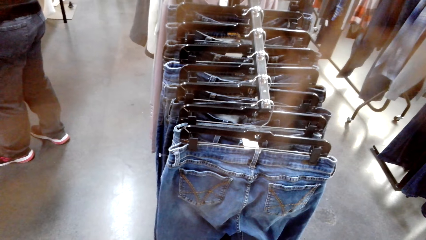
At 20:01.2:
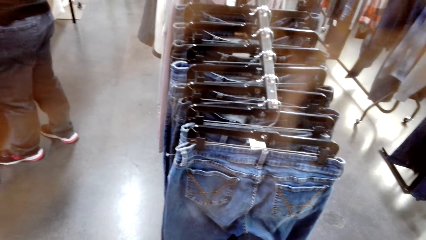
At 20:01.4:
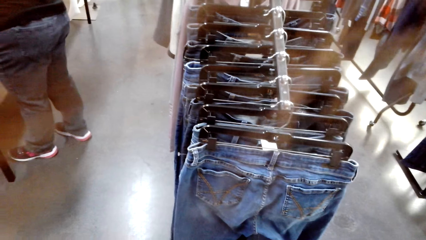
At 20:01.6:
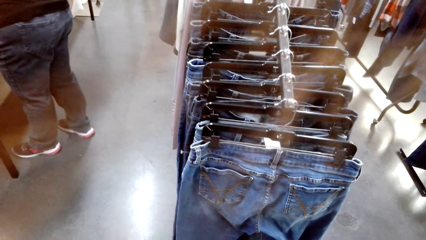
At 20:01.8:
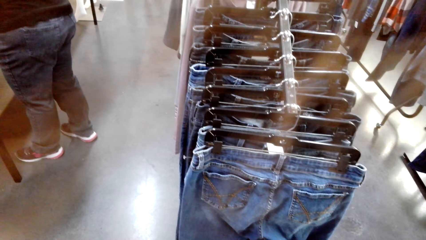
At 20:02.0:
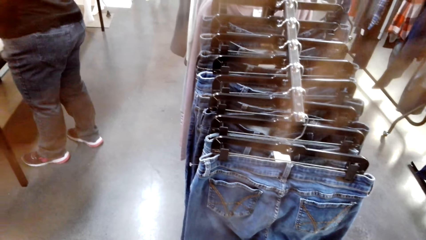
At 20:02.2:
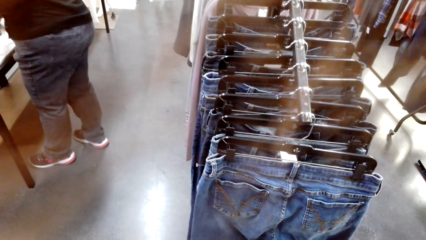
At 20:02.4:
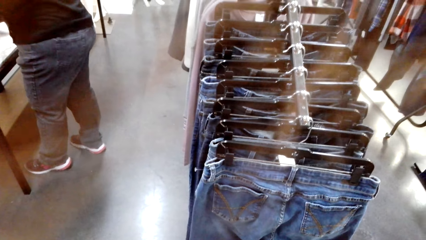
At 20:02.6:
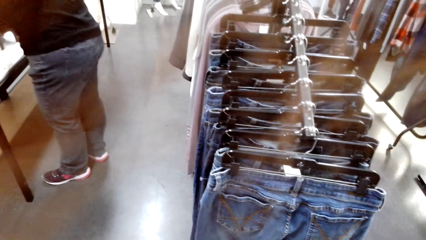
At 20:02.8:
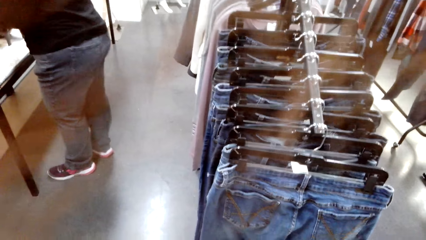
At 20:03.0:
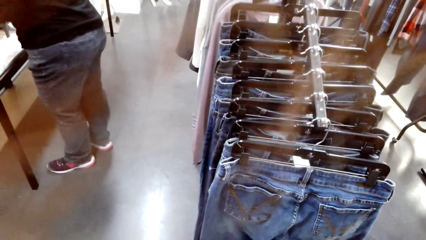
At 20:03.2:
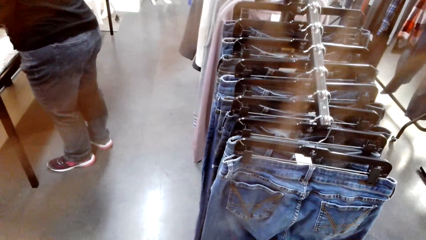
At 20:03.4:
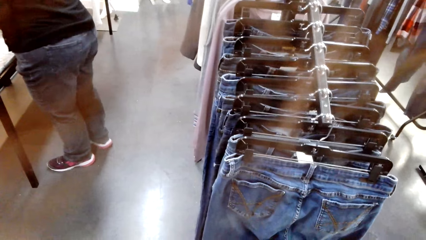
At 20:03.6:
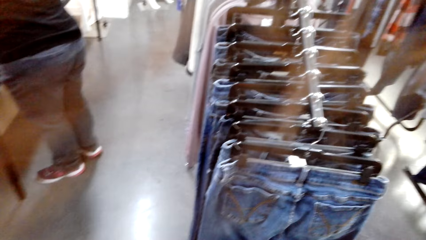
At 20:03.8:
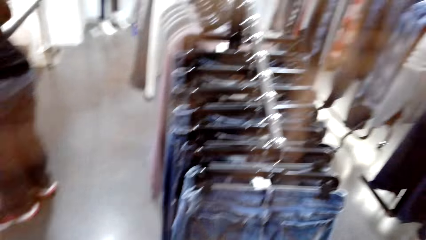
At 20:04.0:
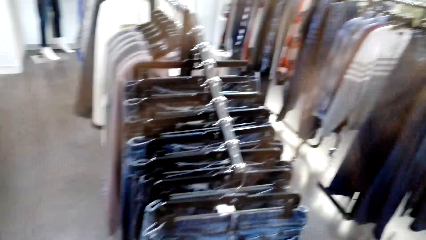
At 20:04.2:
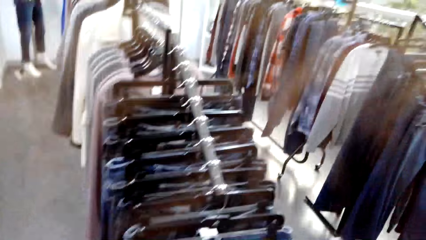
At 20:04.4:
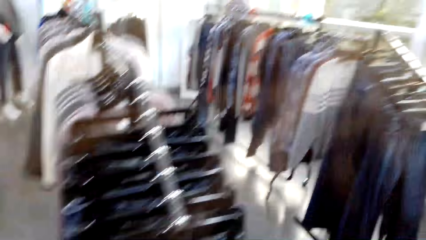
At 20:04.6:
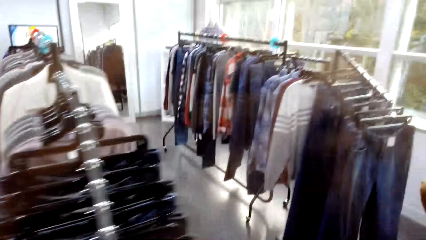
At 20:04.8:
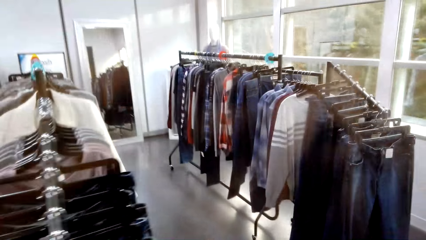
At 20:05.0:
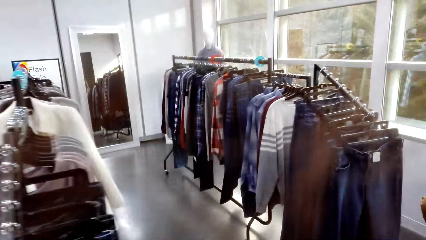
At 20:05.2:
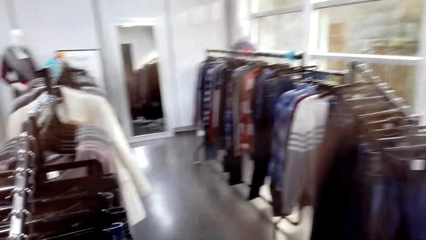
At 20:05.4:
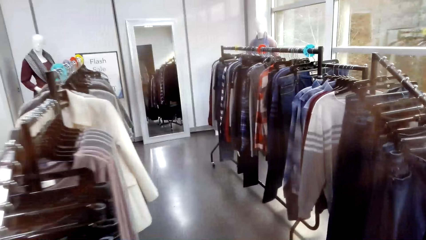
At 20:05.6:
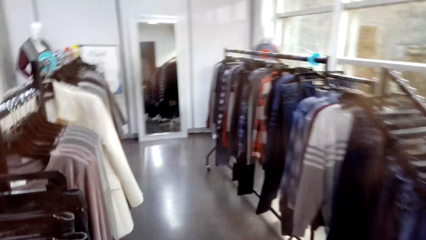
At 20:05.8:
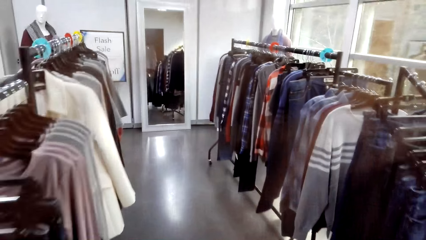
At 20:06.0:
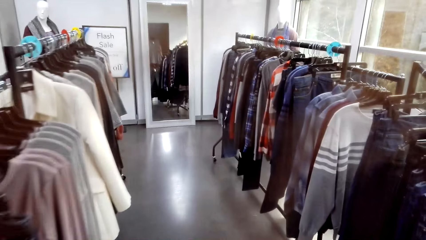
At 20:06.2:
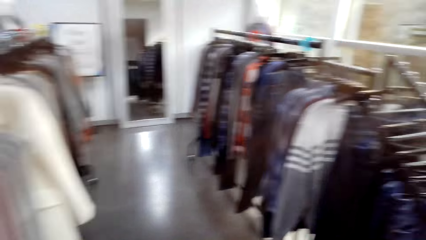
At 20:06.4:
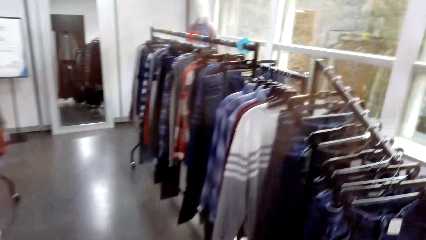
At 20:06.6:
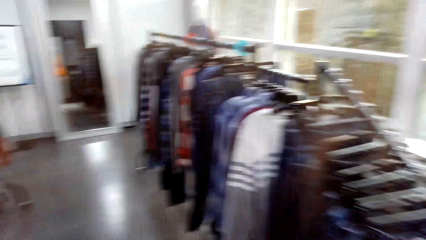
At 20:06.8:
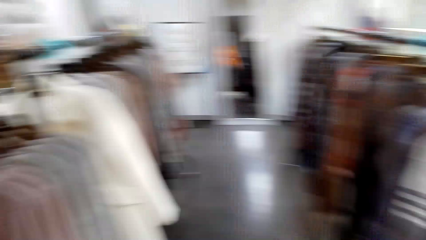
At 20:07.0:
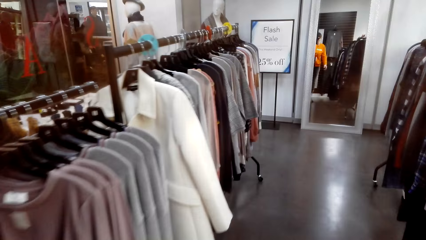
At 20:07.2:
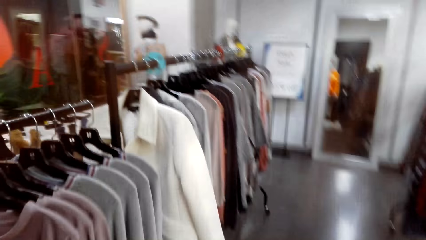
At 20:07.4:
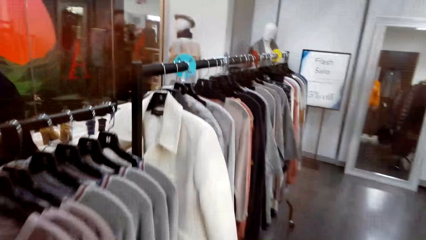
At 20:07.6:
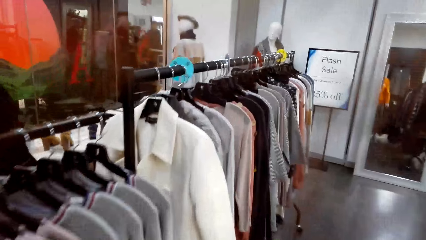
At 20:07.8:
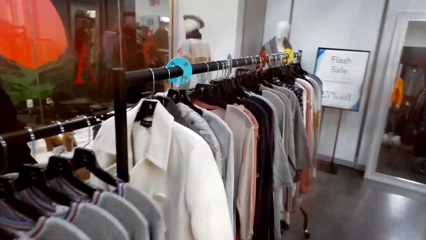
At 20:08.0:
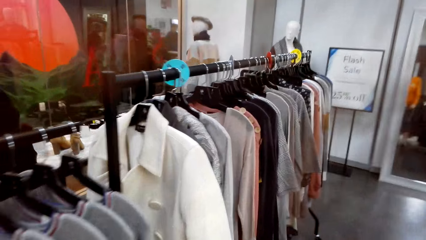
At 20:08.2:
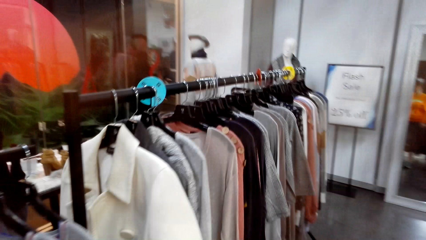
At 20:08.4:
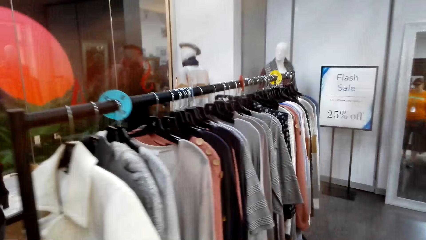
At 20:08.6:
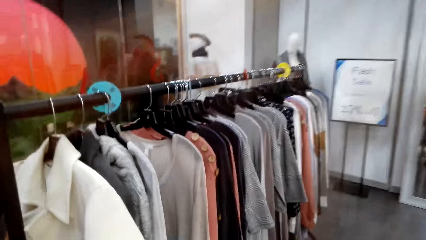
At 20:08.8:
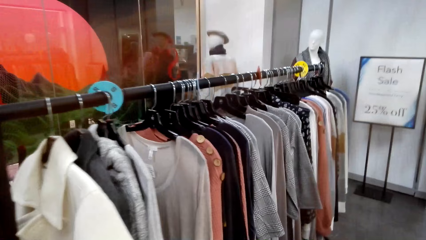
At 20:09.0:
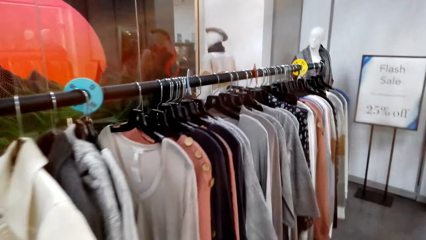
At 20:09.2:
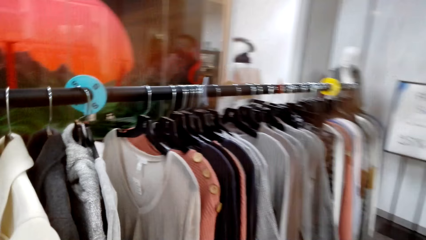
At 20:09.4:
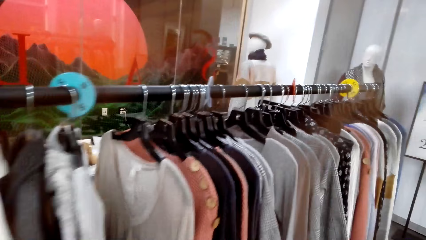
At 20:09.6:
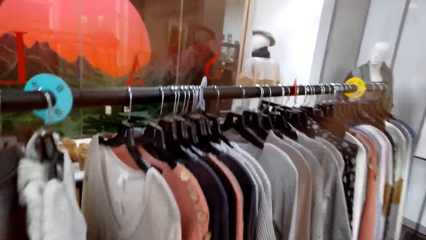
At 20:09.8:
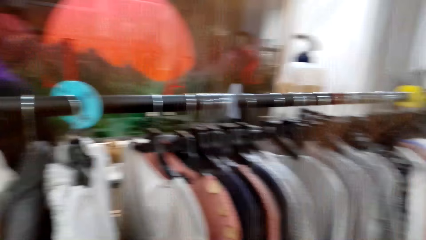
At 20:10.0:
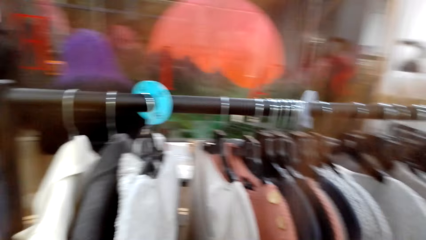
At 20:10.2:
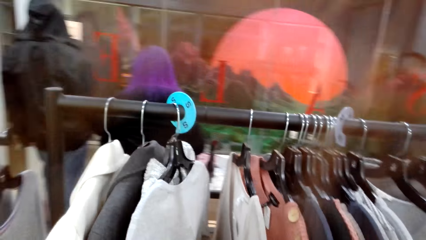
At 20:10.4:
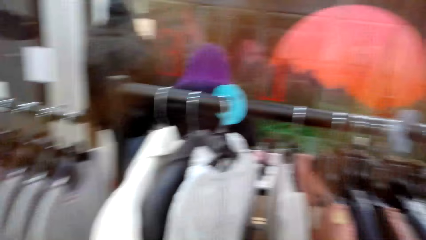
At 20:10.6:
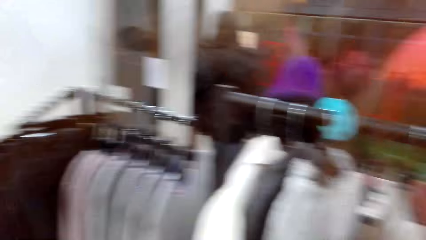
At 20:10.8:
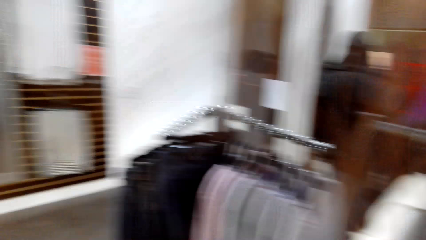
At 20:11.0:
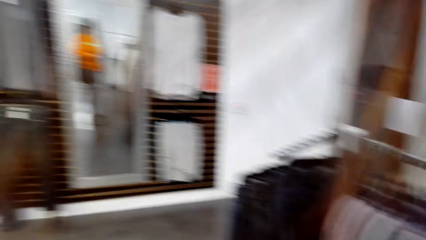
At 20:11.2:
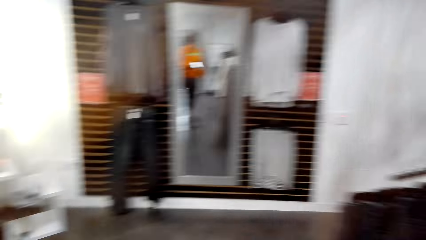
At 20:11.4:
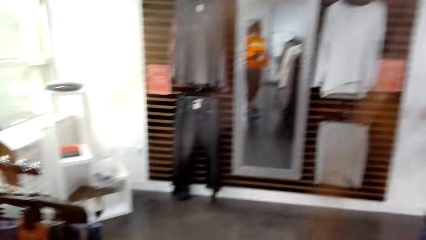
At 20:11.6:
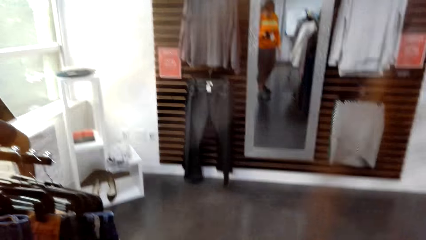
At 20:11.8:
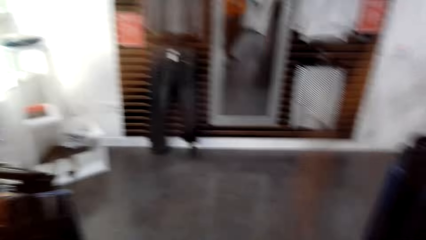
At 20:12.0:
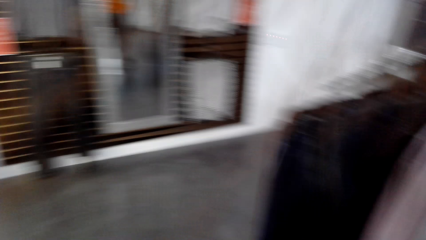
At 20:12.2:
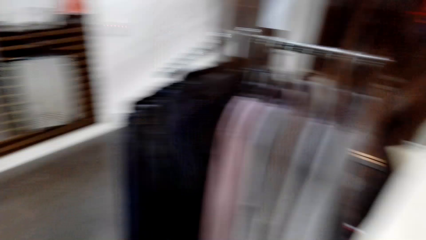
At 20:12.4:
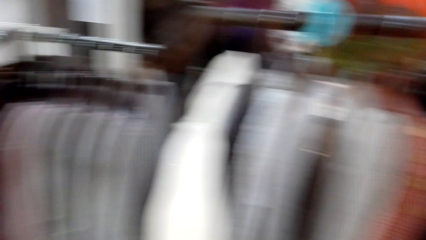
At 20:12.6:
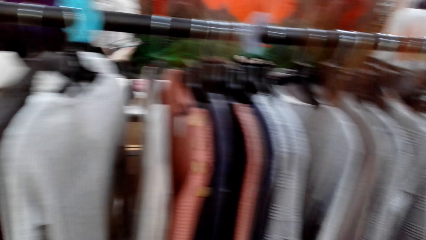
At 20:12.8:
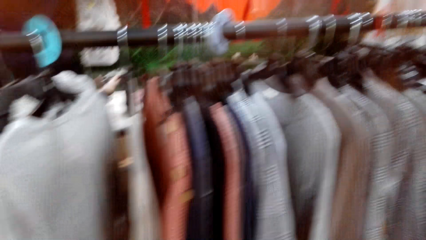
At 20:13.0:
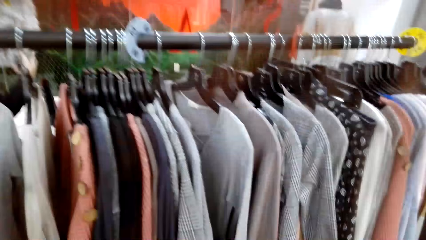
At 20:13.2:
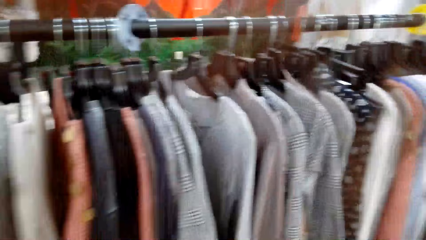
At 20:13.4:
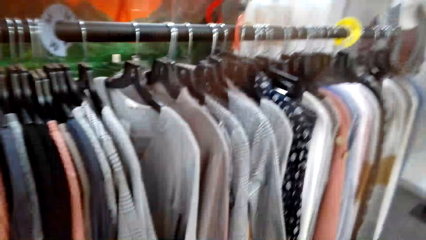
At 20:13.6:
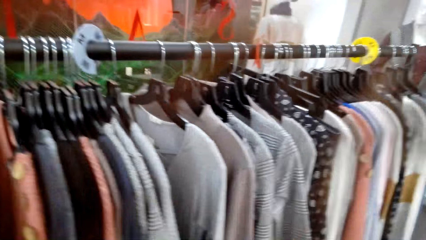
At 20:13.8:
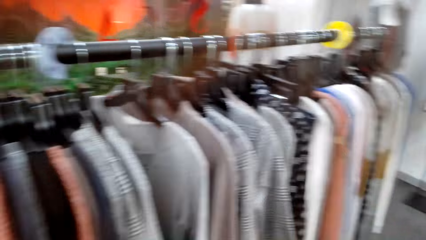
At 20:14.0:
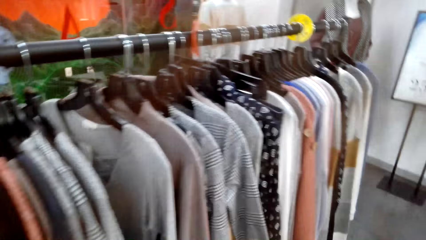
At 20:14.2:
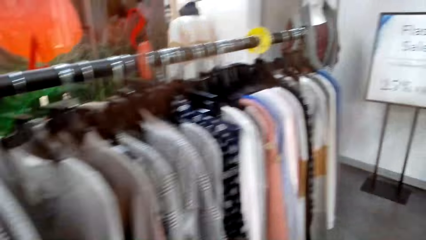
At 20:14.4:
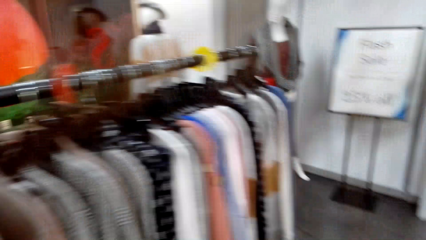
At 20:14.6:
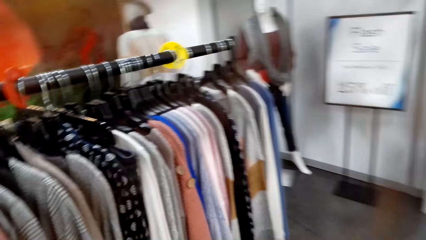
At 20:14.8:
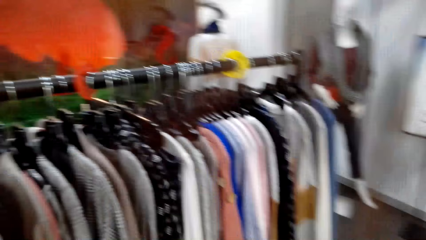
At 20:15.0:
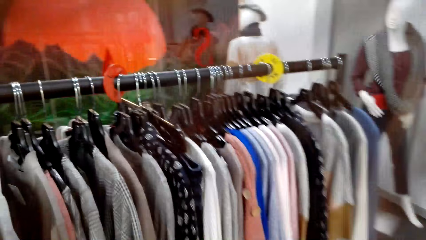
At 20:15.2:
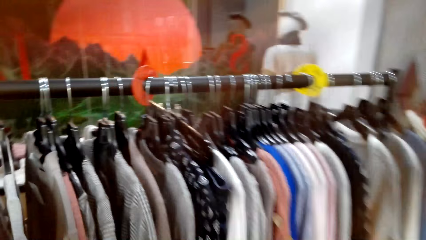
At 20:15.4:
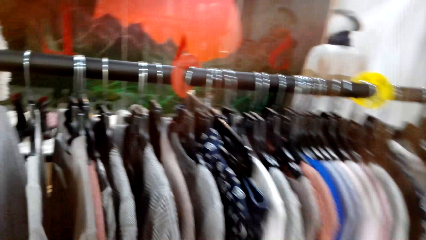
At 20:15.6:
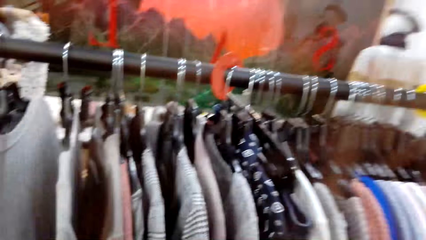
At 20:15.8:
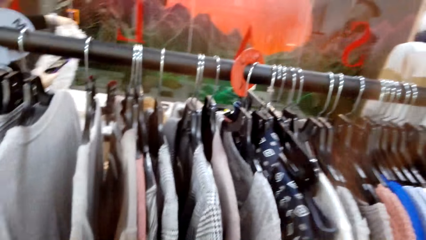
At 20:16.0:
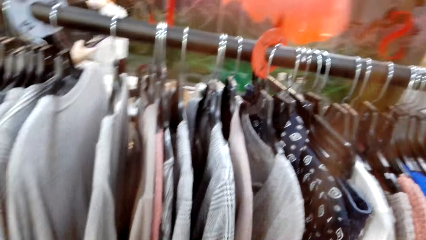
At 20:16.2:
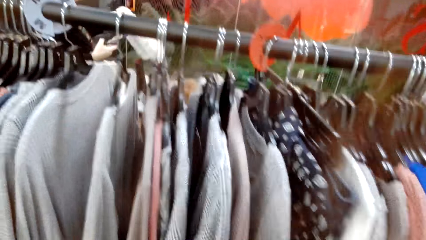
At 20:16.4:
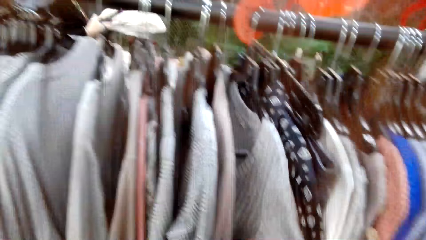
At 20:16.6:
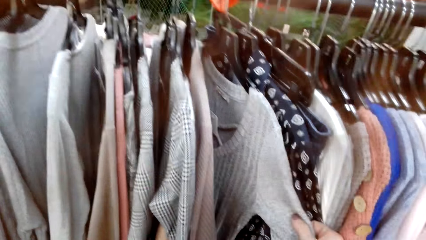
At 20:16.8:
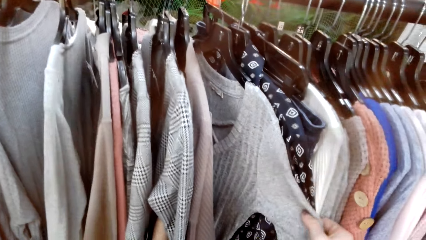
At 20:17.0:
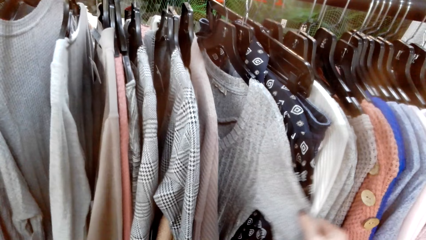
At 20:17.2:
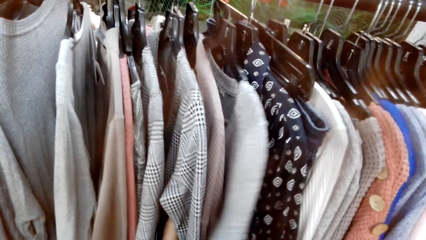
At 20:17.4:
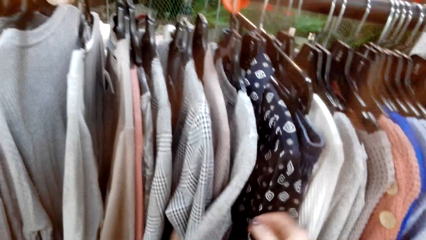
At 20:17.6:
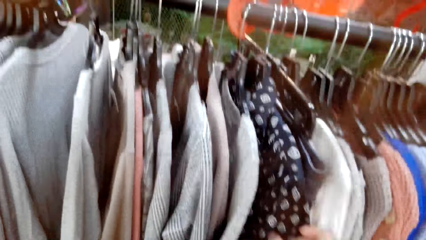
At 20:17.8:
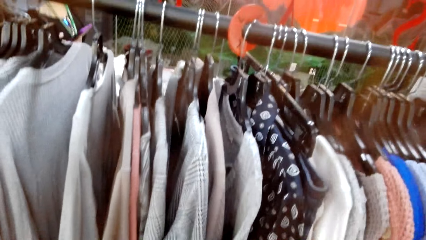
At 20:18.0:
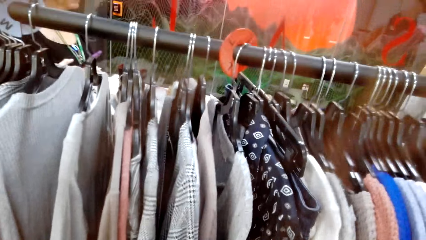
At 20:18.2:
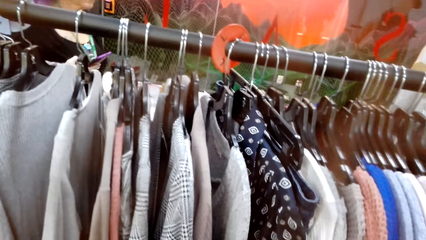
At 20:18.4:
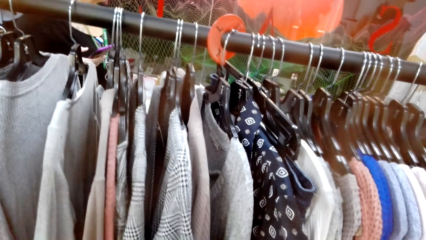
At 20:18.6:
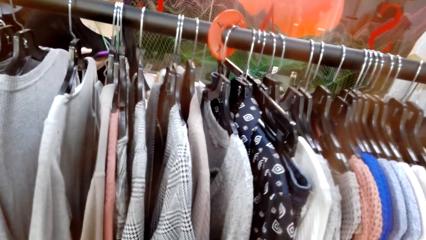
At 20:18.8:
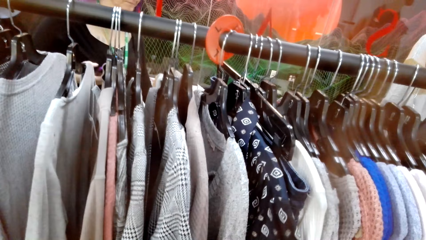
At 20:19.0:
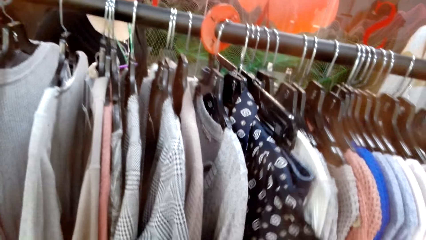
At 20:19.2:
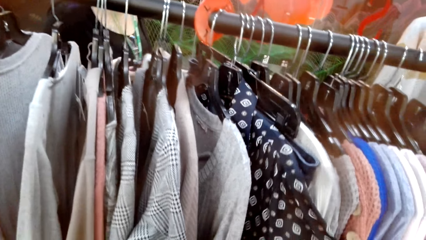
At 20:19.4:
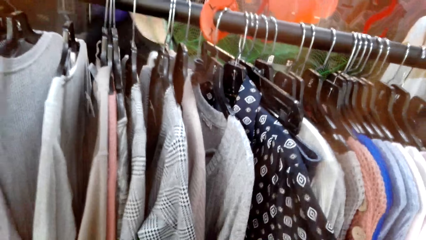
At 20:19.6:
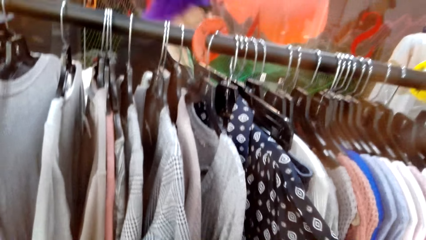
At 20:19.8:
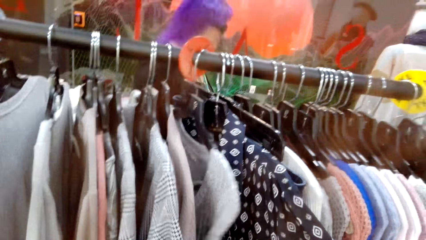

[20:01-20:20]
The camera wearer speaks to the man. They look at the hanged clothes. They walk around the supermarket. They look at the hanged clothes. They walk in the store. They look at the hanged clothes. They walk in the store. They touch a cloth on the hanger. They check the hanged clothes. They touch the cloth on the hanger again.
